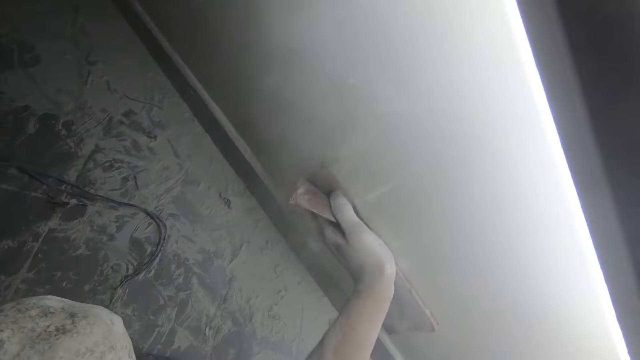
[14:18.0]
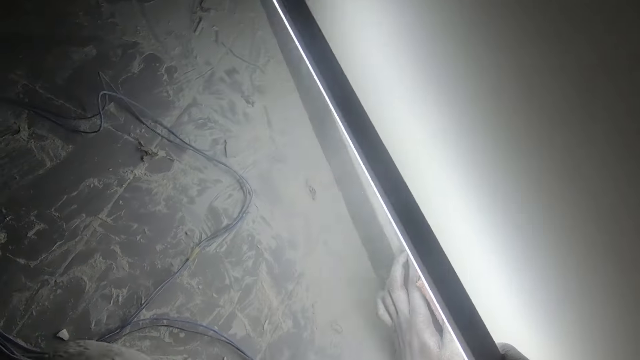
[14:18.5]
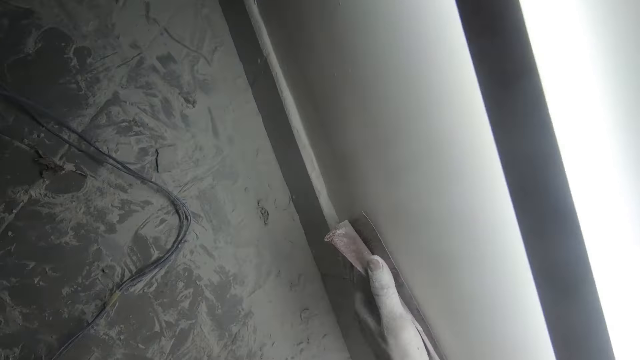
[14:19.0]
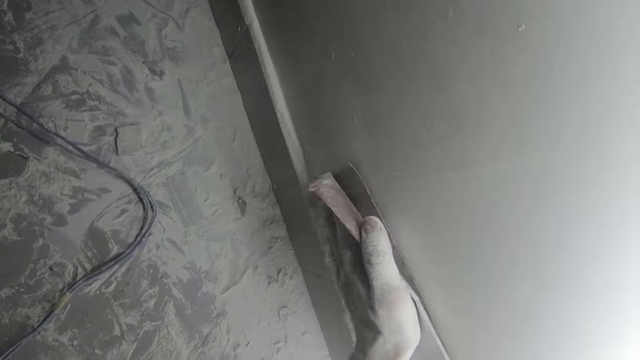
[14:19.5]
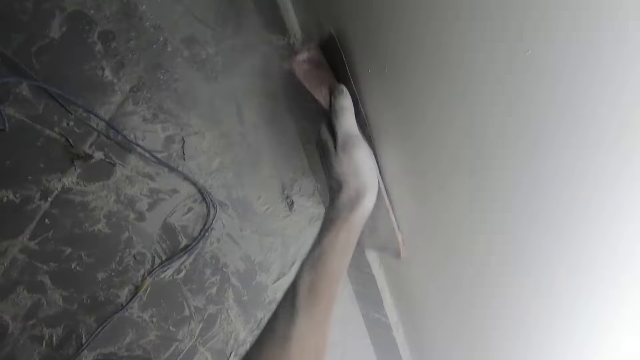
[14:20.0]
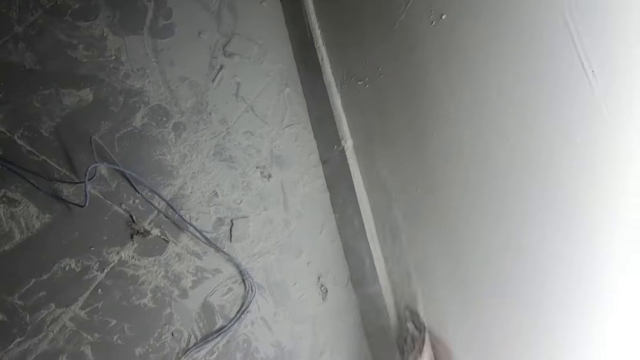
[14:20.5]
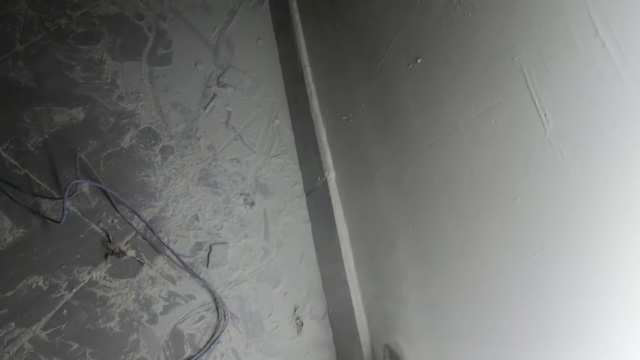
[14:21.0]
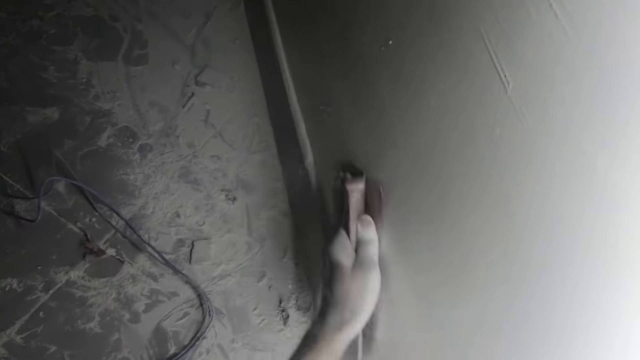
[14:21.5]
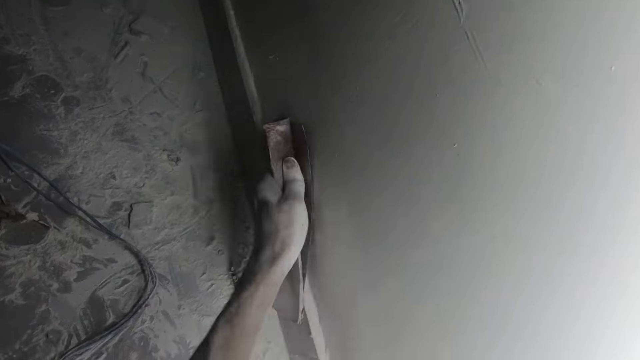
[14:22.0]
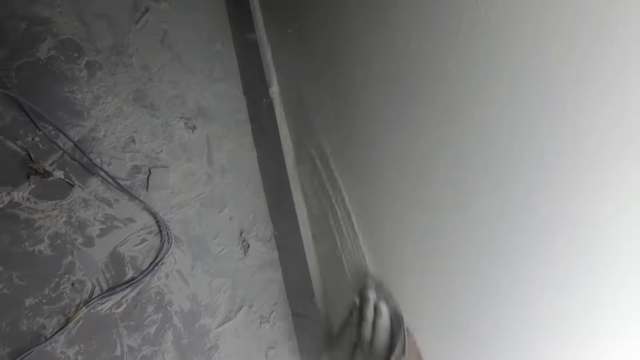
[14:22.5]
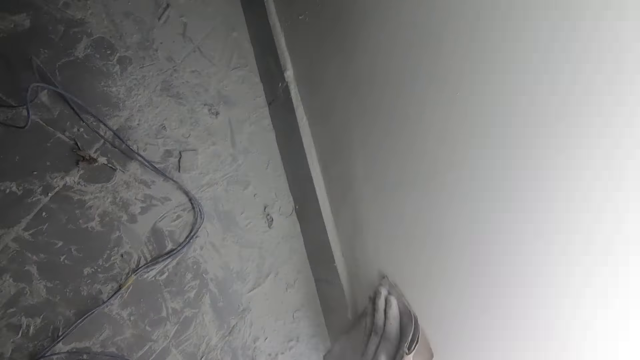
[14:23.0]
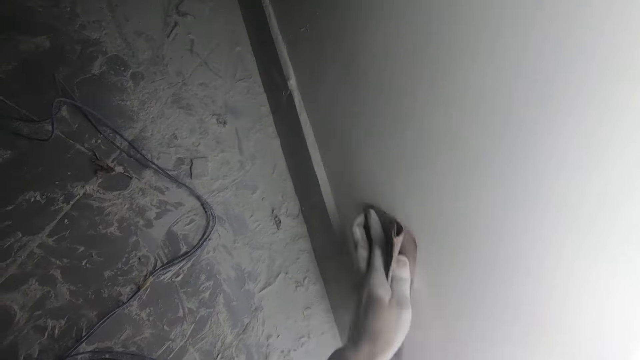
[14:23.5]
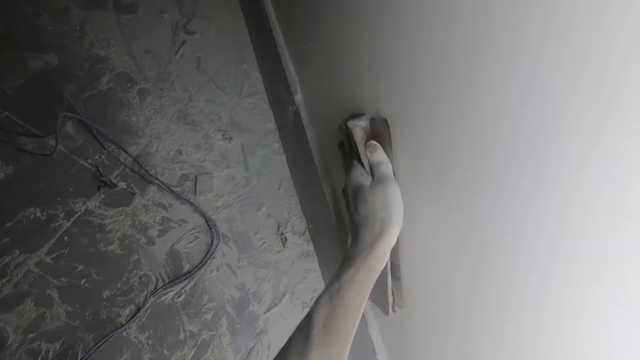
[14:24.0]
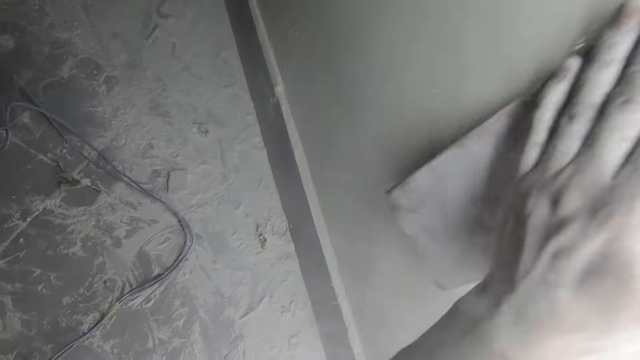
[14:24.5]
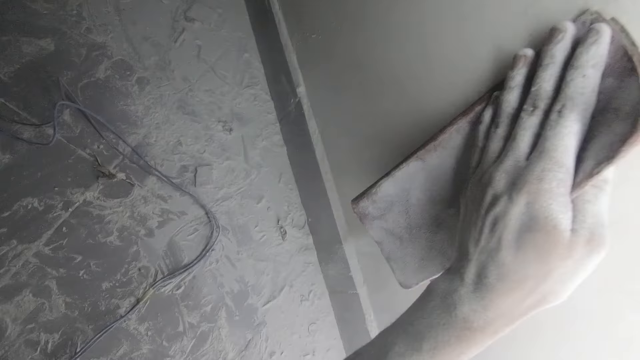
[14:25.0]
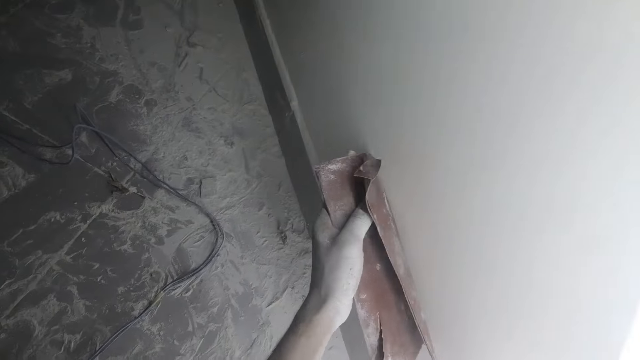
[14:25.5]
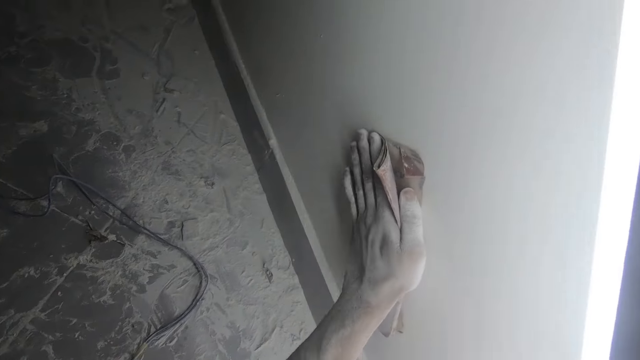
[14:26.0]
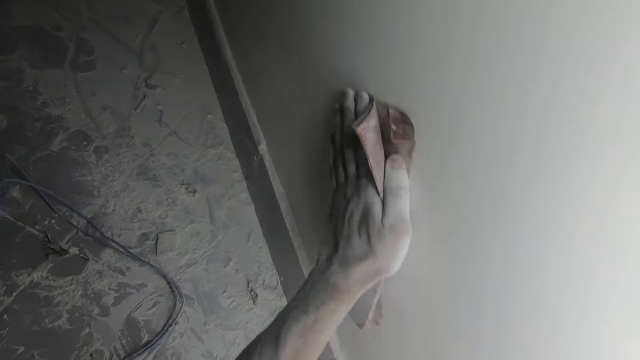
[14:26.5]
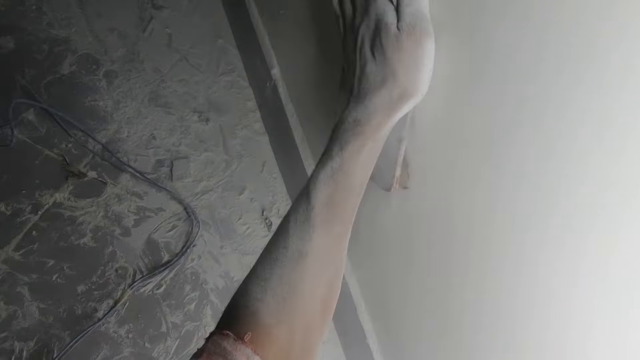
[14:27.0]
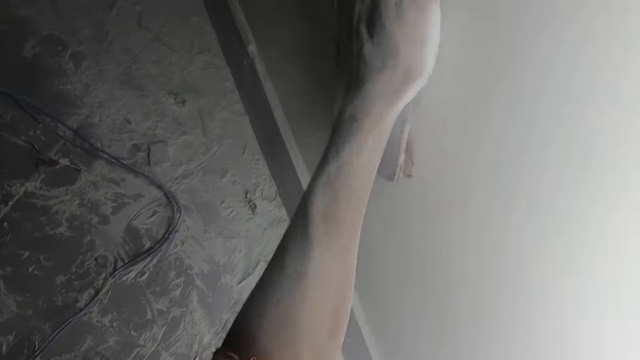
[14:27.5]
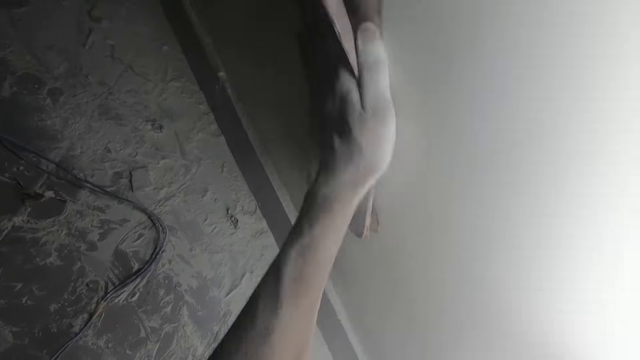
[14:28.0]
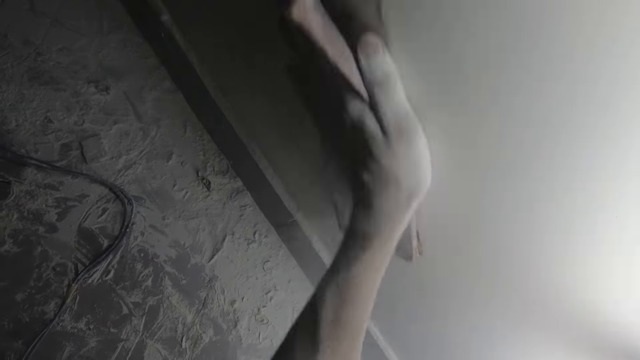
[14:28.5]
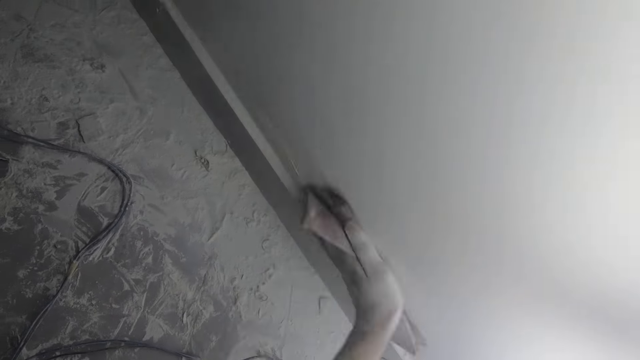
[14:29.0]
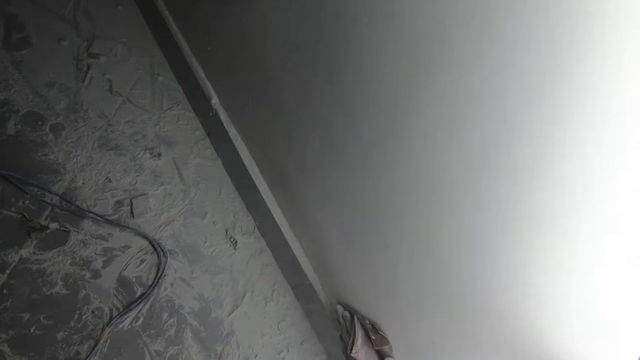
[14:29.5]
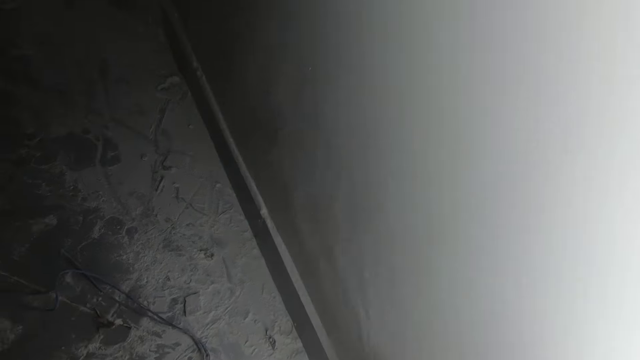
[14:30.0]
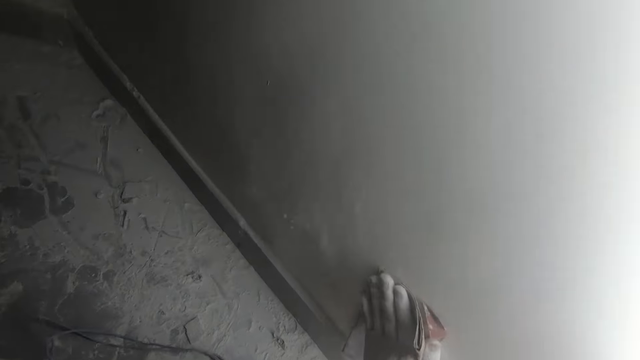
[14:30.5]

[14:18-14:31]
The camera wearer pauses to sand the wall. They sand the wall. They hold the sandpaper. They sand the wall.

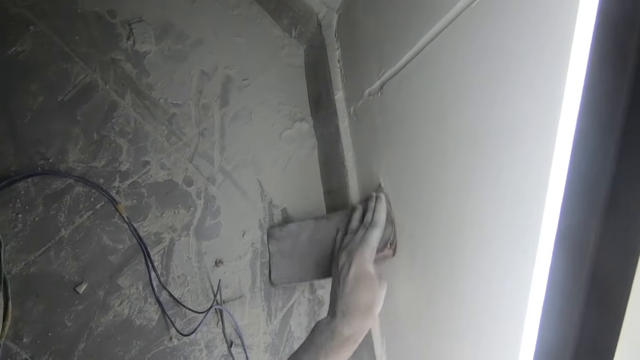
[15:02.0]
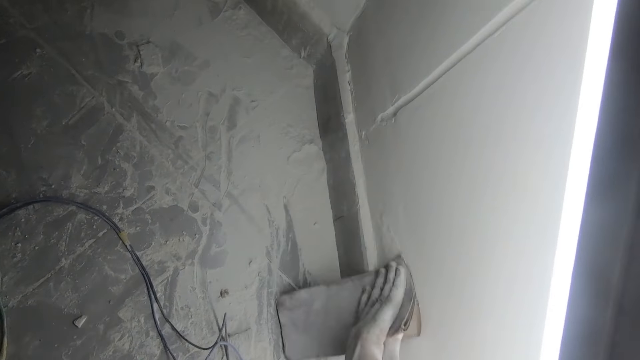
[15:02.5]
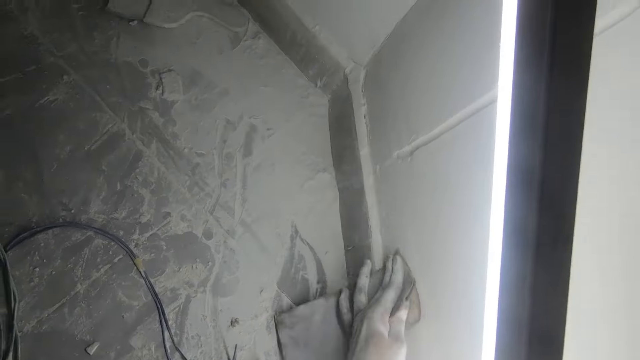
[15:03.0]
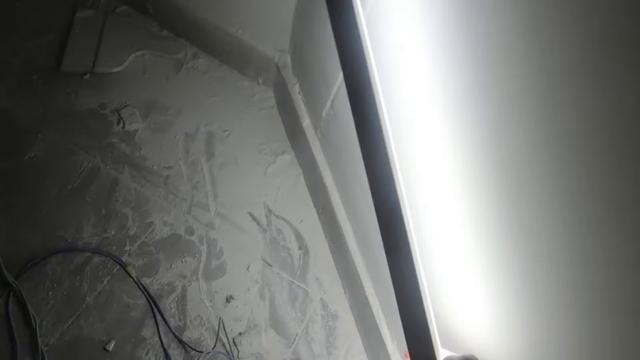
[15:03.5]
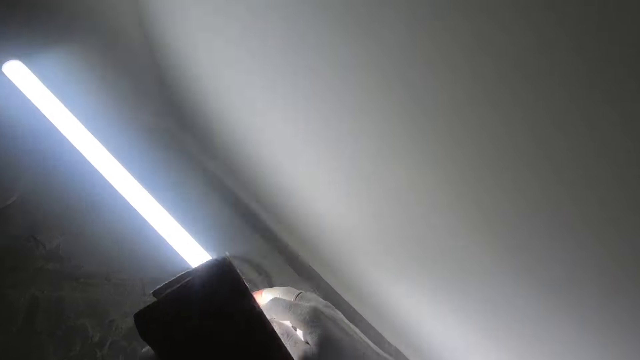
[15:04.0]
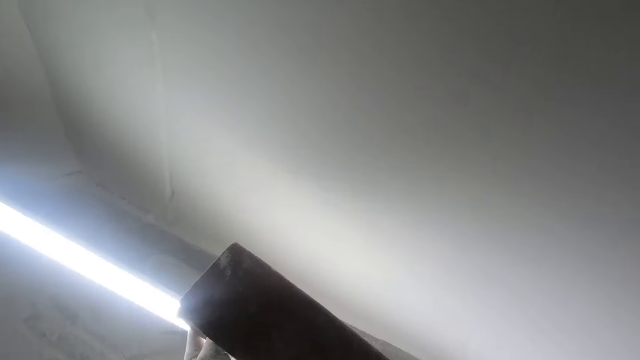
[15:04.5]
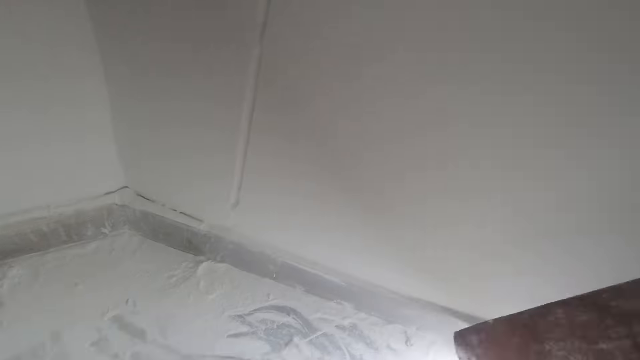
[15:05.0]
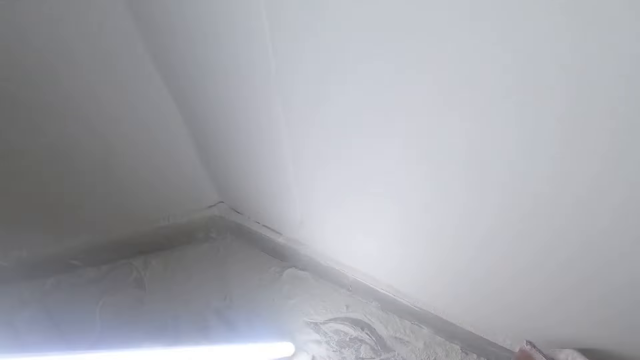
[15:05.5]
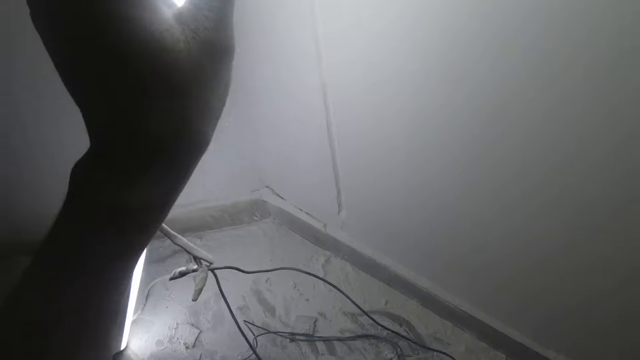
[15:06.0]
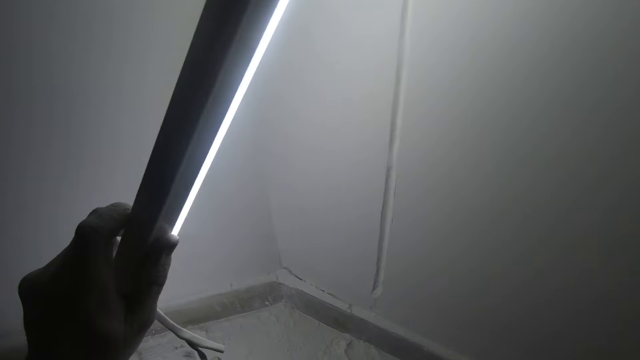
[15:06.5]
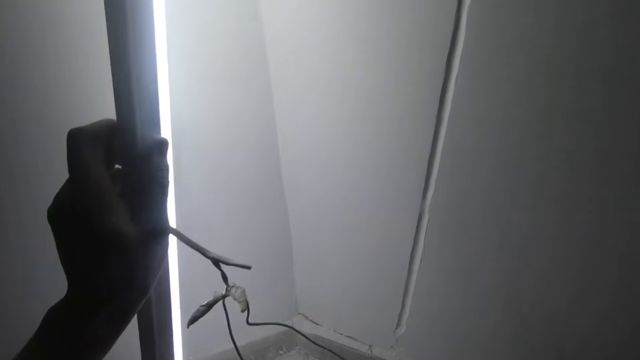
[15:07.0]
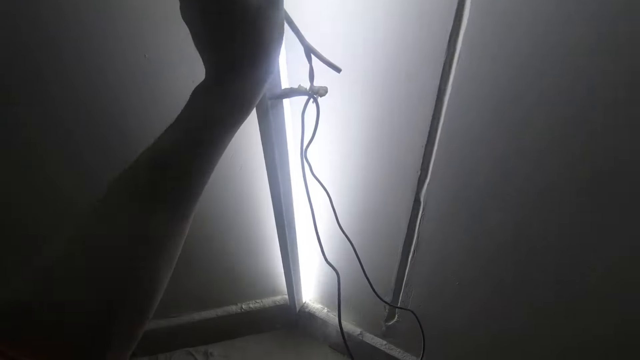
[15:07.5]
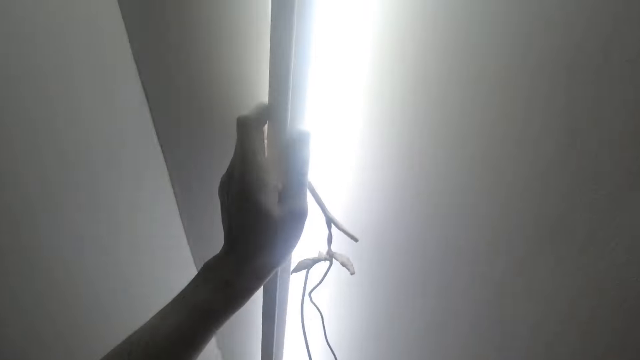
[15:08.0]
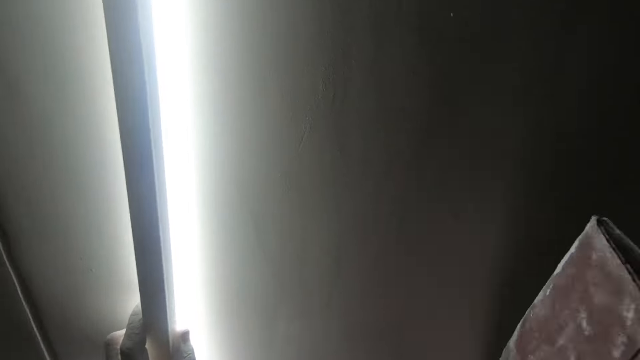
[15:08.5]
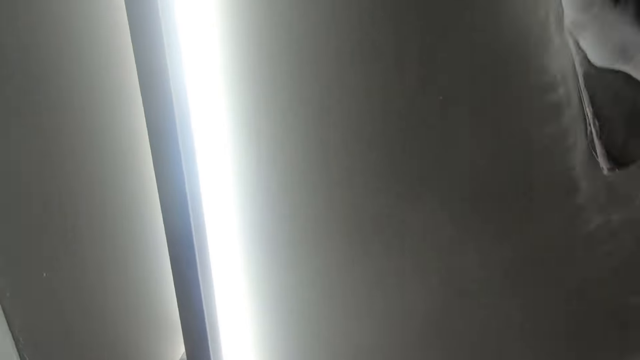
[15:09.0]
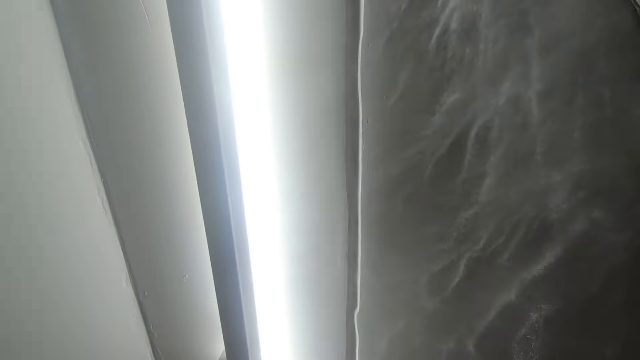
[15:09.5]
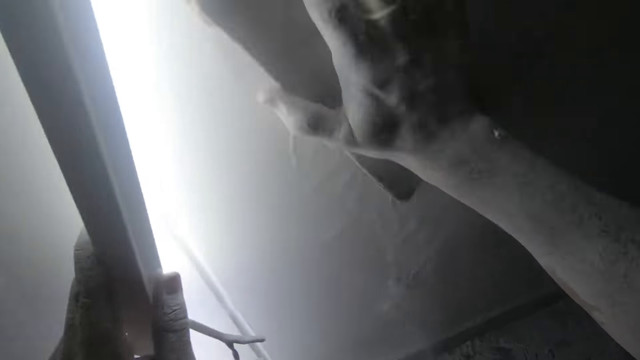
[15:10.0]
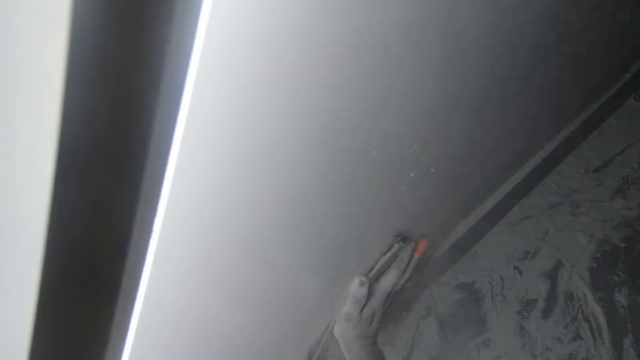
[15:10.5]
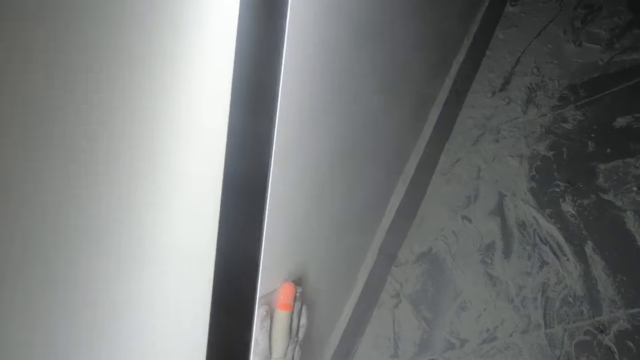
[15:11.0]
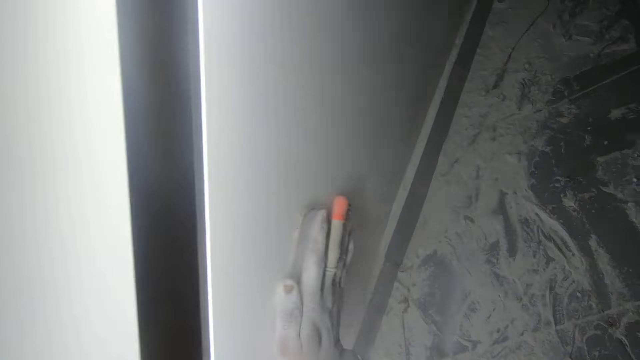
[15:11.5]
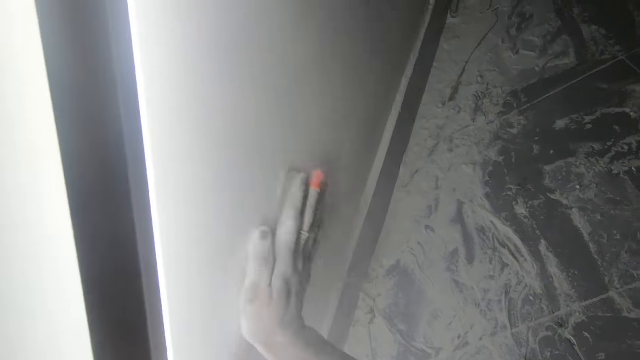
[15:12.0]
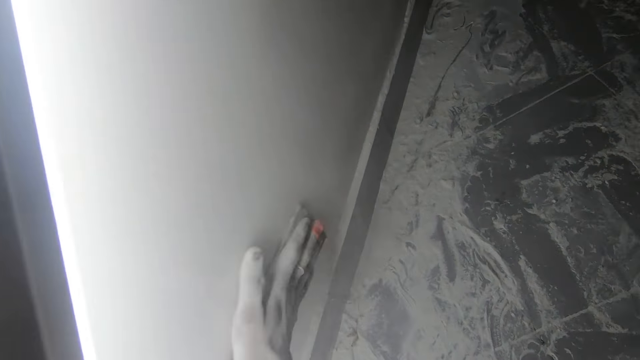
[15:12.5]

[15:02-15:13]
The camera wearer moves the sandpaper from his left hand to his right hand. He moves the fluorescent light from his right hand to his left hand. He stares at the sandpaper. He walks within the room with a bulb. He scrubs the wall with the sandpaper in his right hand.
